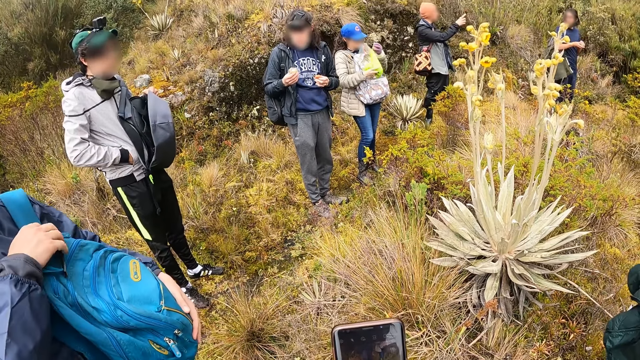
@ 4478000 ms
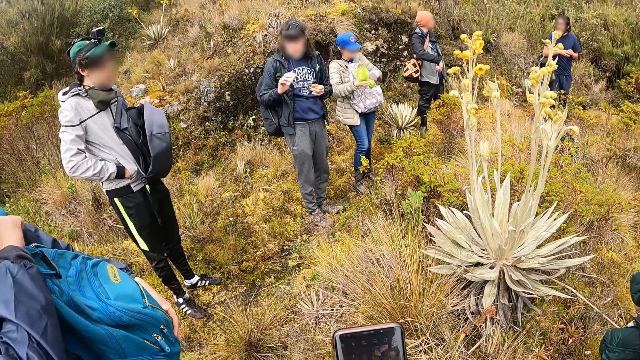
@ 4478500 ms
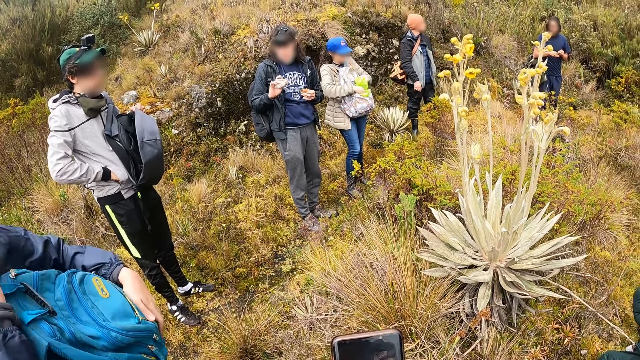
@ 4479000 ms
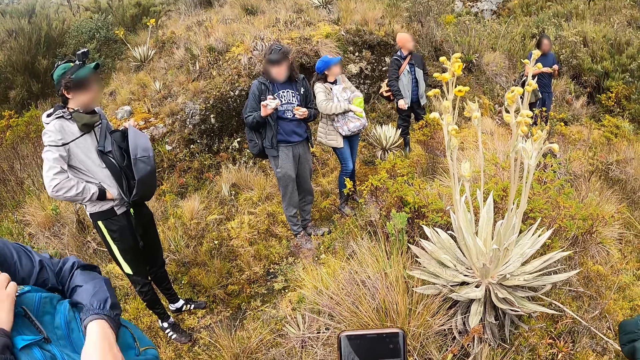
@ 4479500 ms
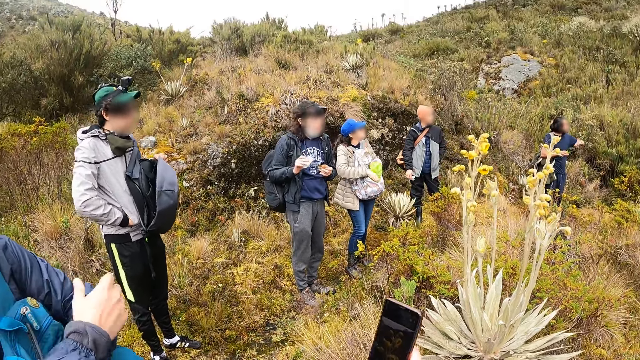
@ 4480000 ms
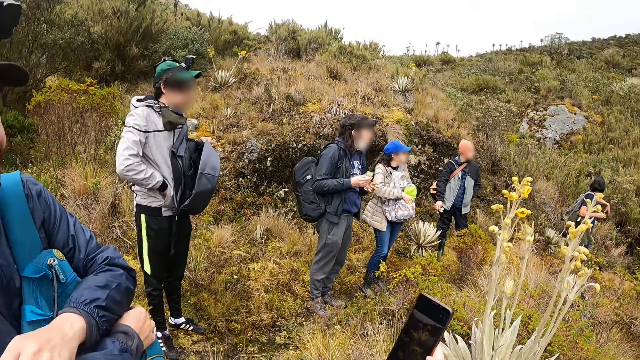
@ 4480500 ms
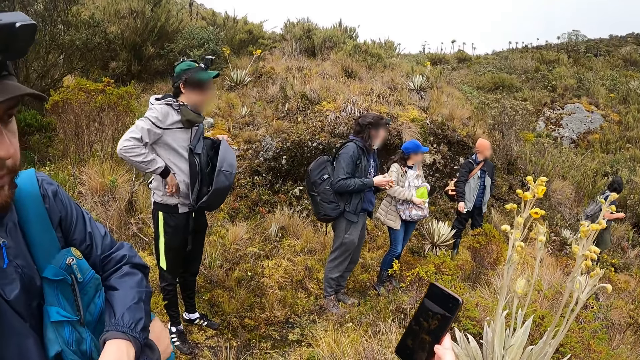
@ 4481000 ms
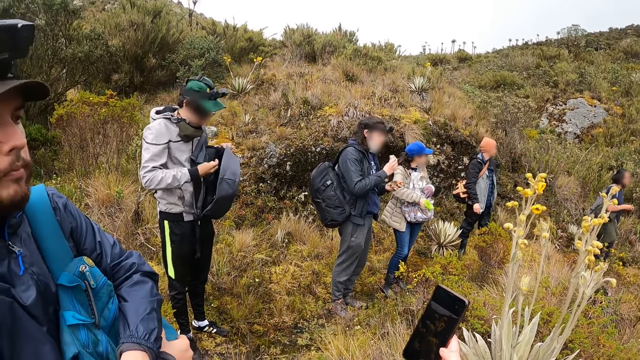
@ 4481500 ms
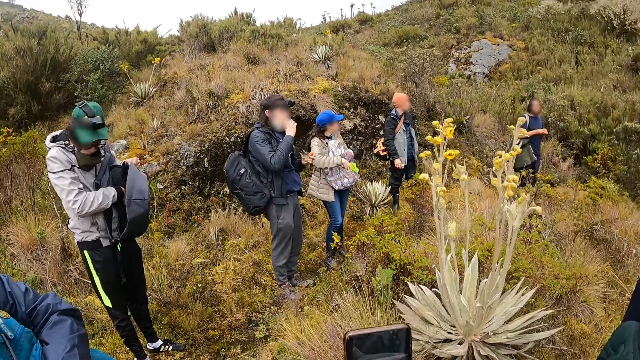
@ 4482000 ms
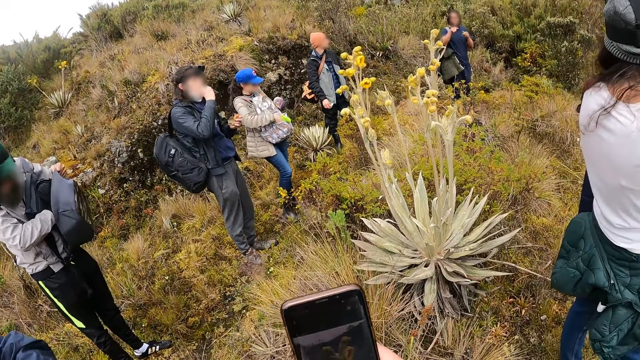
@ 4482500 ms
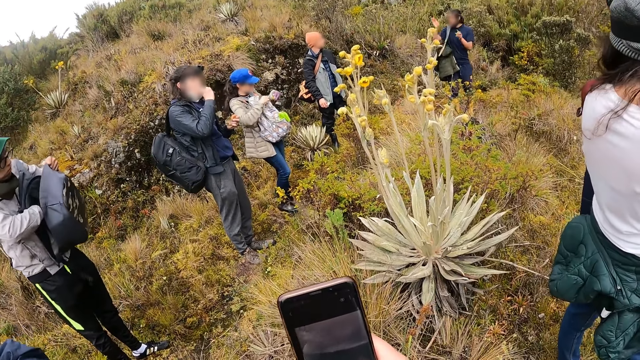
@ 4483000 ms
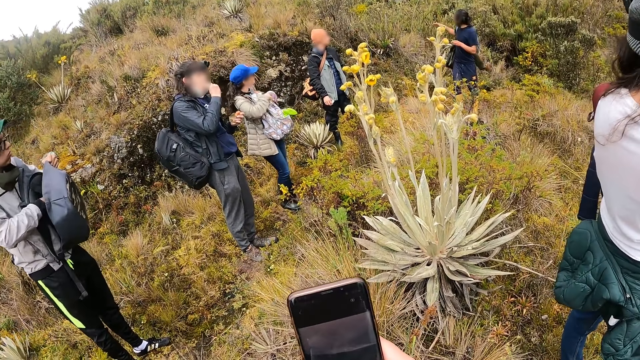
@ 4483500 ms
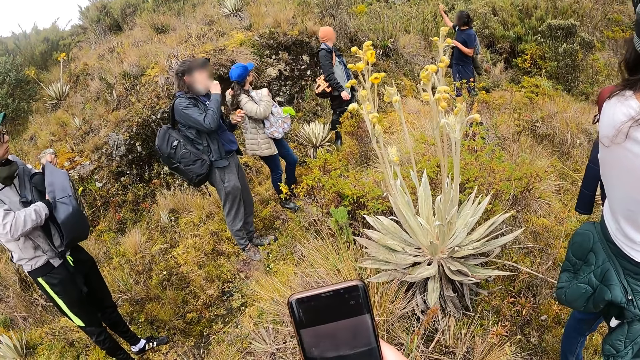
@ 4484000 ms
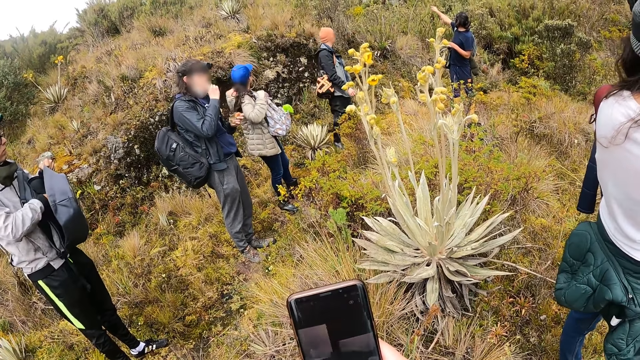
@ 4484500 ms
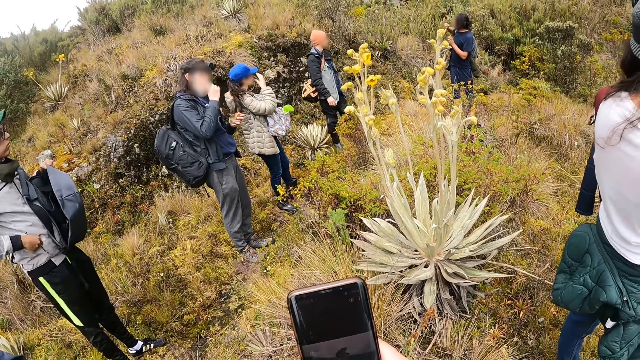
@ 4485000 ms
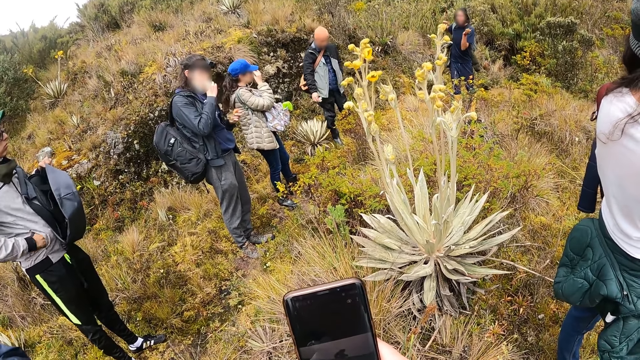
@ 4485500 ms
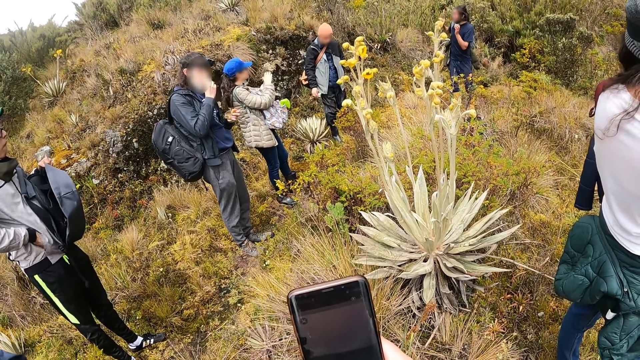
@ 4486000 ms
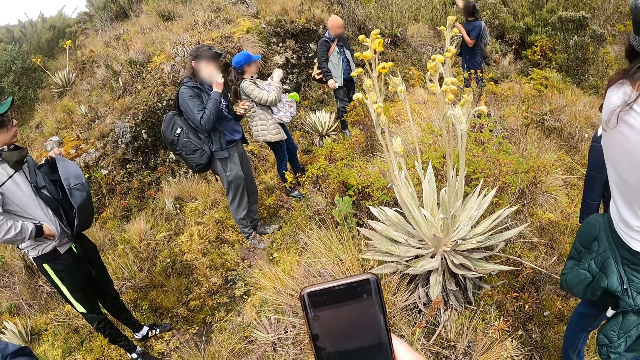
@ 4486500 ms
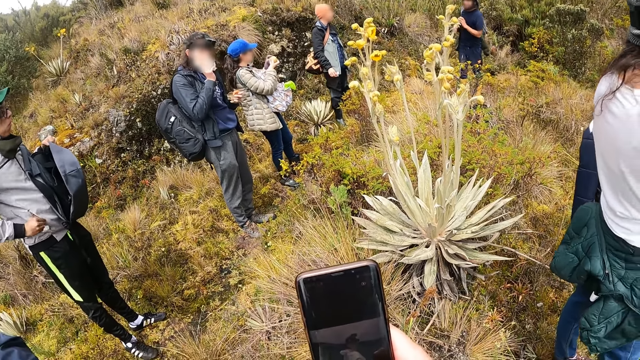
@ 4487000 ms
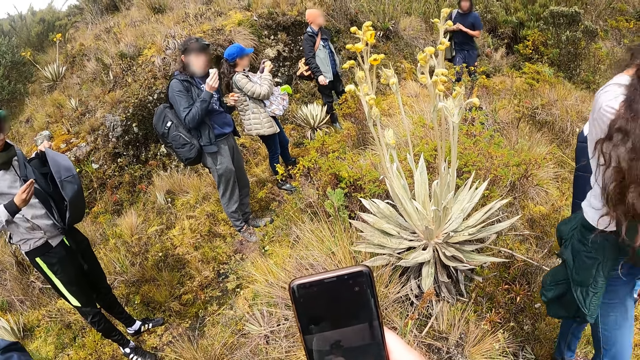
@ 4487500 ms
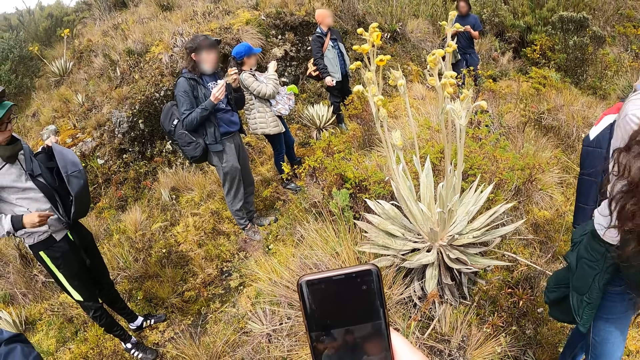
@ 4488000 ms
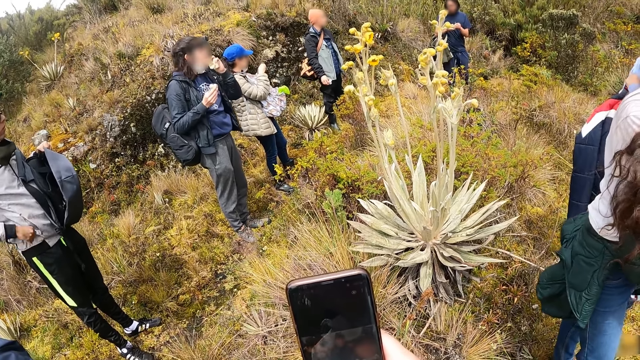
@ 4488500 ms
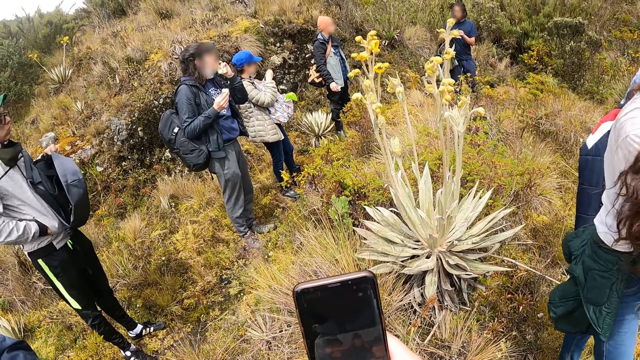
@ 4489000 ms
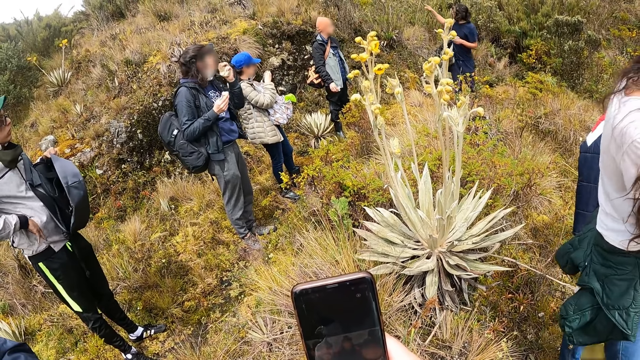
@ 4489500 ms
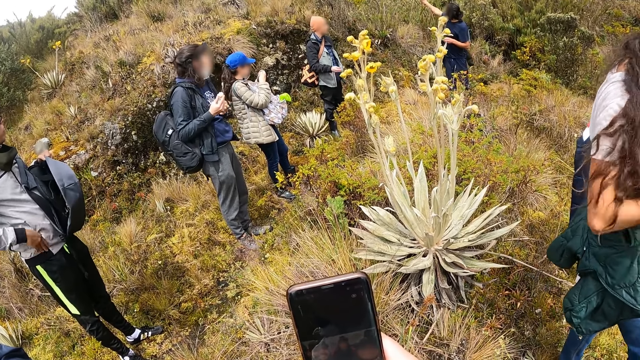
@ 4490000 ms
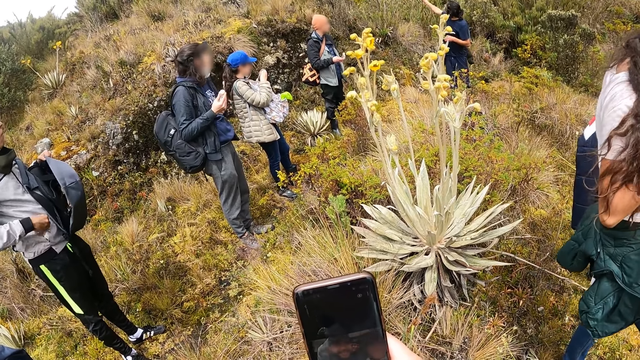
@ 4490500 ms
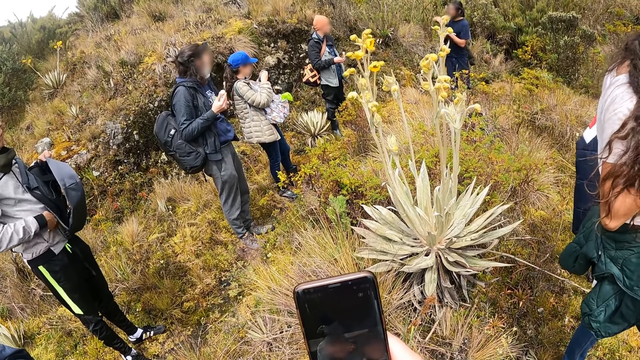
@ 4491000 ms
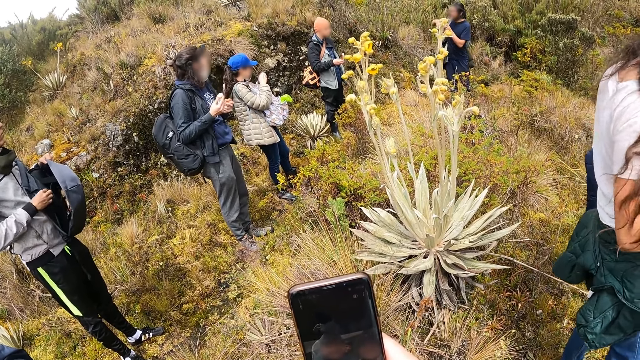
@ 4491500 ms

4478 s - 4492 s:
The first woman takes the plastic bag from her left hand with her right hand. The fourth man converses with the fifth man, the third man, the first woman, the third woman, the fourth woman, the first man and the second man. The first woman puts the plastic bag in her right hand into the smaller part of the backpack. The camera wearer shows the second man an information on the phone in her right hand. The fifth man takes a pack of gum from his jacket pocket with his right hand. The second man looks at the information on the phone in the right hand of the camera wearer. The third man eats from the pack of chocolate in his right hand. The camera wearer operates the phone in her right hand. The first woman zips a smaller part of the backpack with her right hand. The fifth man puts the gum in his right hand into the backpack on his left shoulder. The first woman touches her face with her right hand and holds the snack in her right hand with both hands. The fifth man takes a bead from his jacket pocket with his right hand, looks at the bead in his right hand, and drops the bead in his right hand on the ground. The third man eats from the pack of cookies in his left hand. He eats from it again. The fifth man dusts off dirt in his jacket pocket with his right hand.

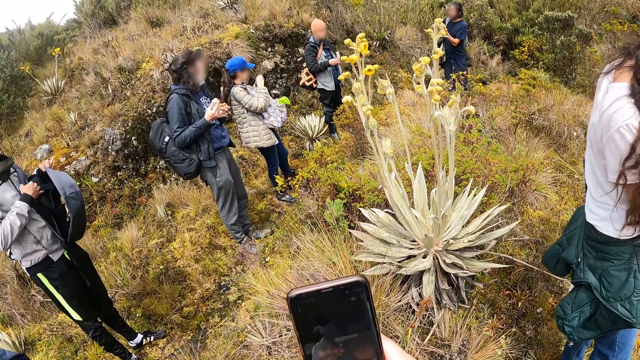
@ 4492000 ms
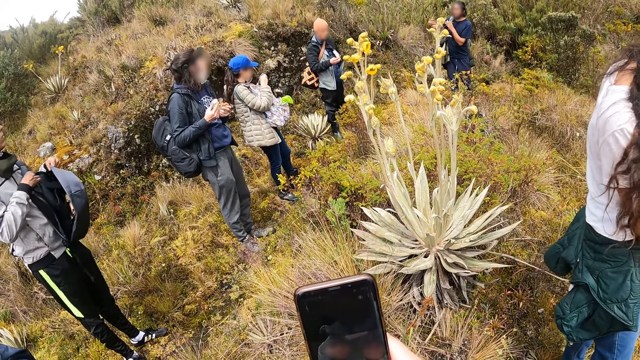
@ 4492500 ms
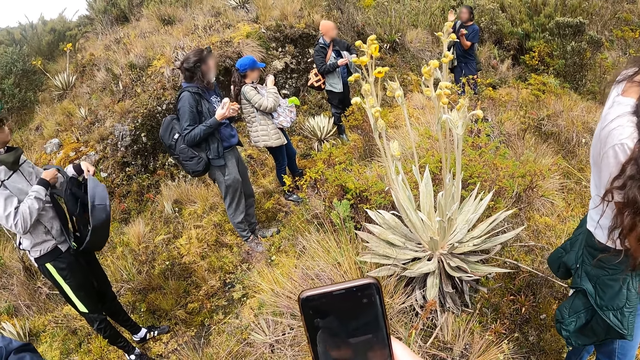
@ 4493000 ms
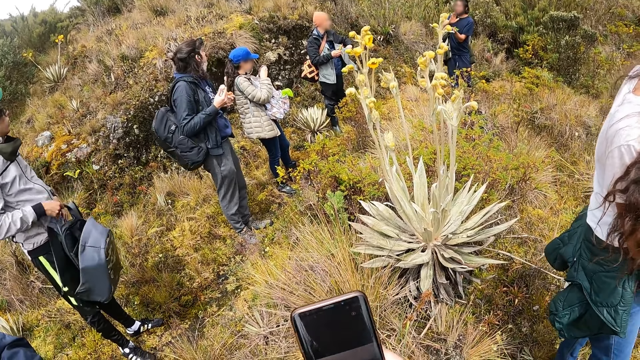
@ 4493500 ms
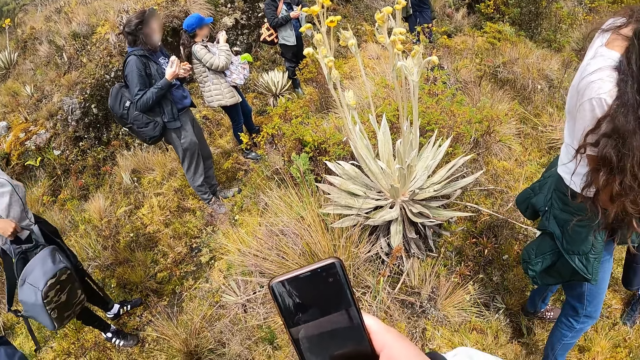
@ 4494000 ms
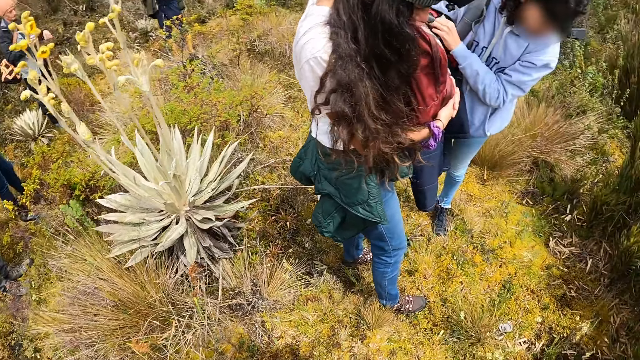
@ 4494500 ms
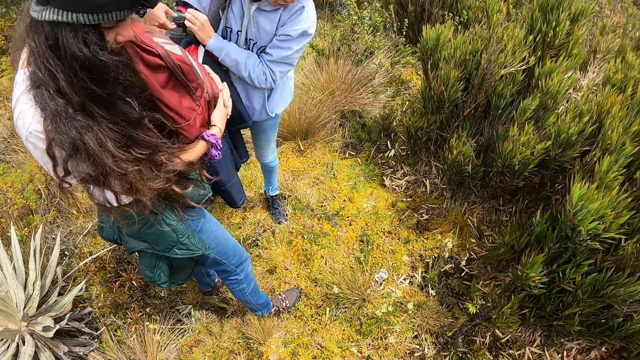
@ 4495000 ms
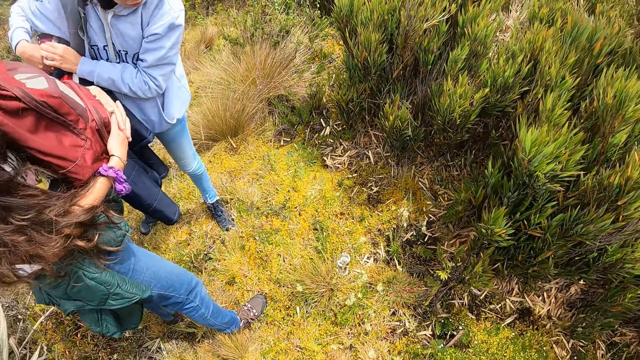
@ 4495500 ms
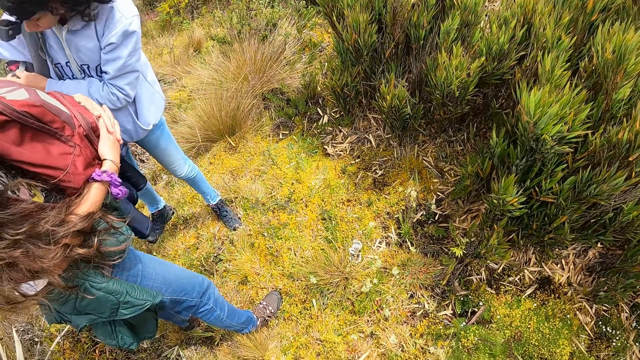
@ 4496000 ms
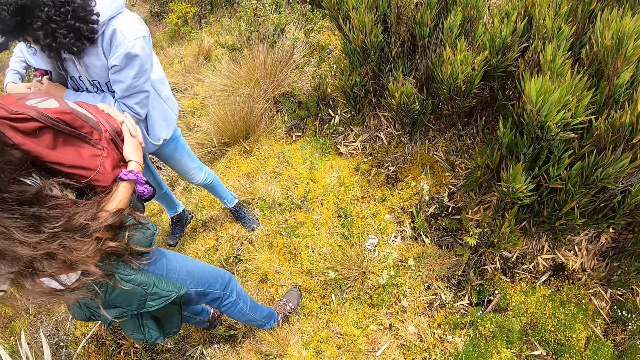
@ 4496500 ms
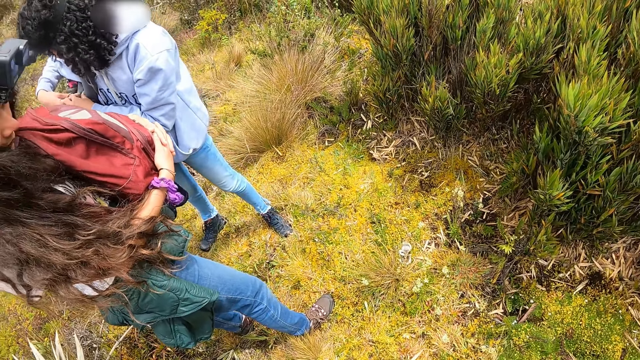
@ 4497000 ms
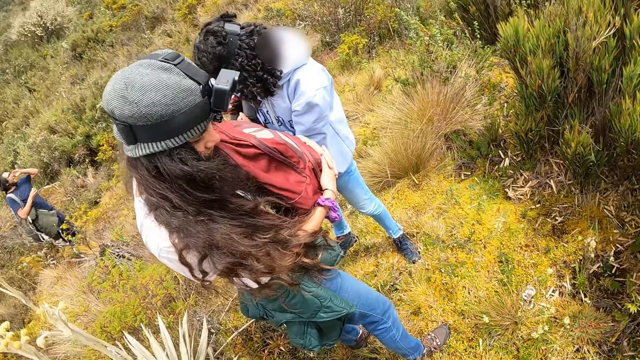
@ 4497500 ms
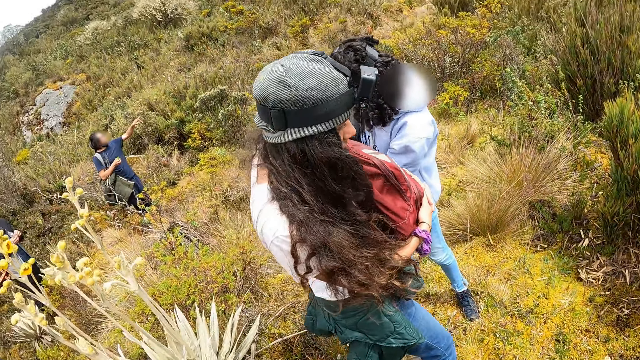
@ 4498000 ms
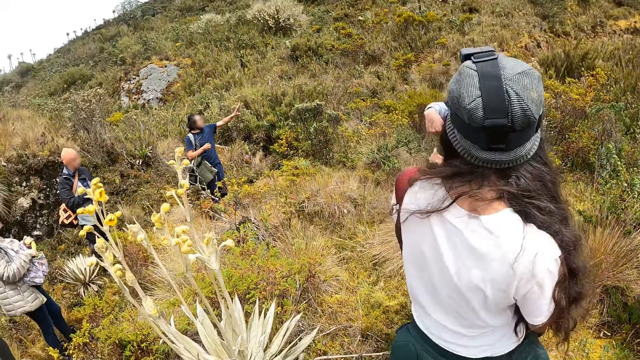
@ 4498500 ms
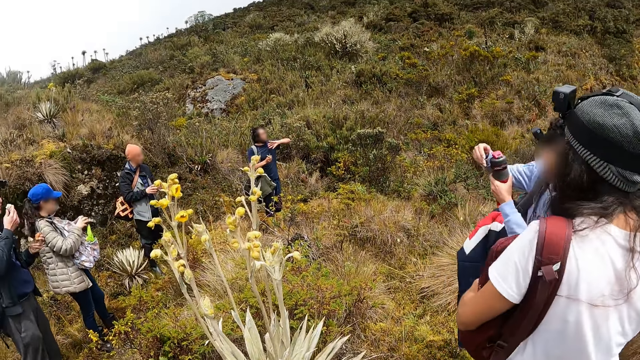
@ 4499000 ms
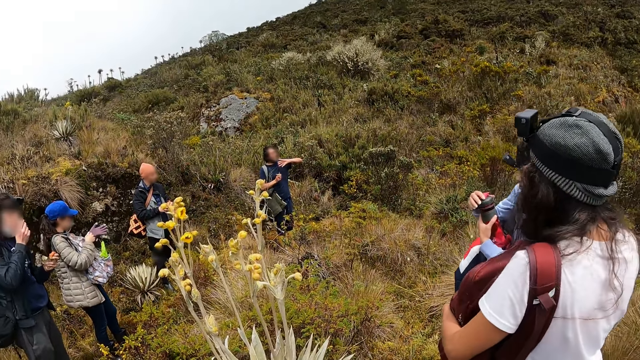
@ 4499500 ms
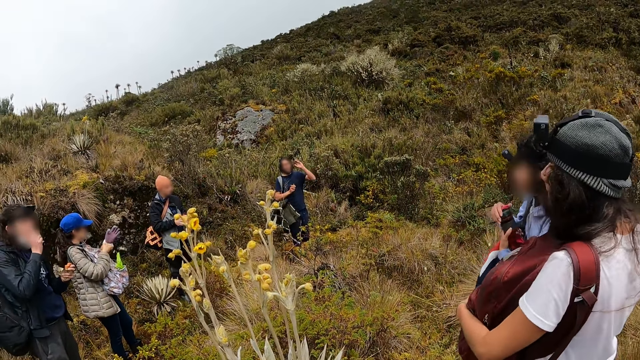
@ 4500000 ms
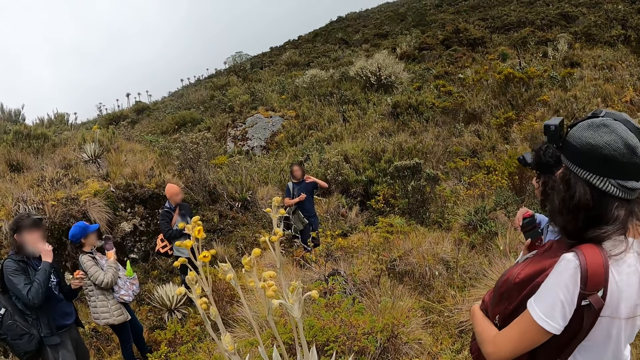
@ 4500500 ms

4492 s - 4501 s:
A man takes off the backpack from his left shoulder with his right hand. He puts his left hand into his jacket pocket. The camera wearer looks around. A woman takes a water bottle out of her backpack with her left hand. Another woman holds the snack with her right hand. Another man eats from the pack of chocolate in his right hand. The first woman opens the water bottle in her left hand with her right hand.
